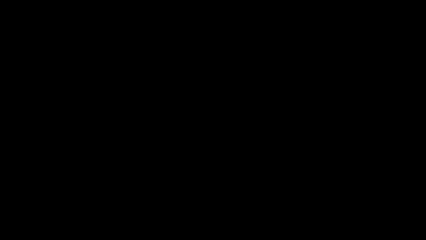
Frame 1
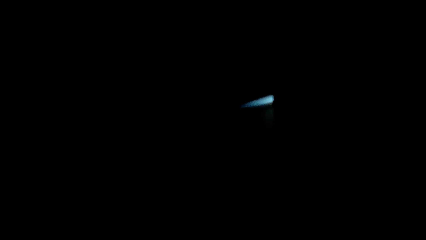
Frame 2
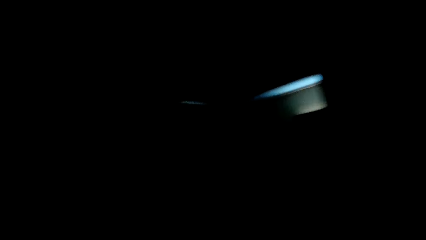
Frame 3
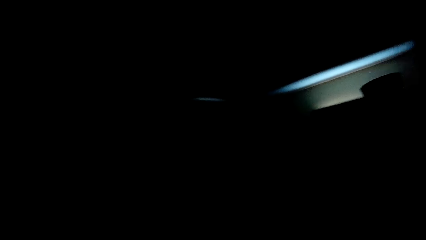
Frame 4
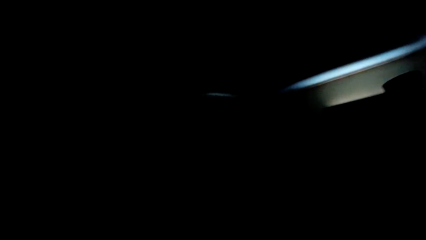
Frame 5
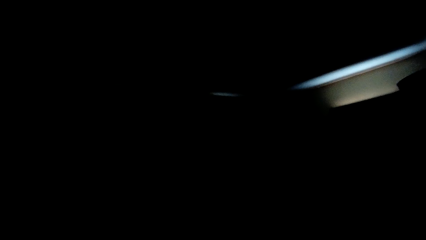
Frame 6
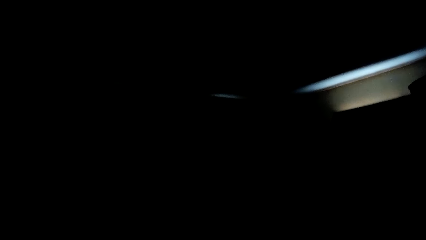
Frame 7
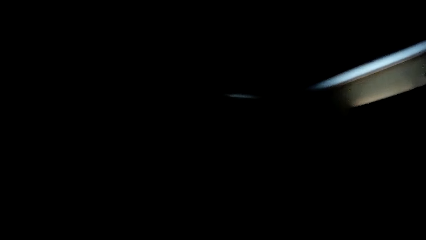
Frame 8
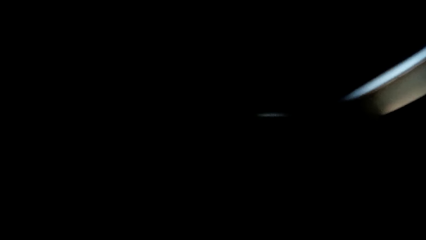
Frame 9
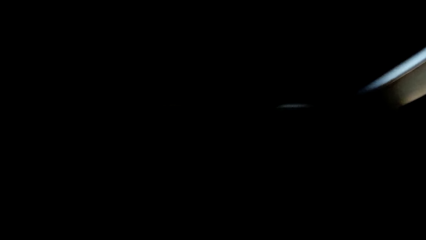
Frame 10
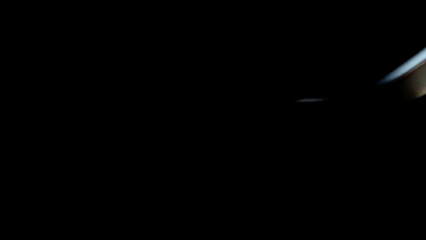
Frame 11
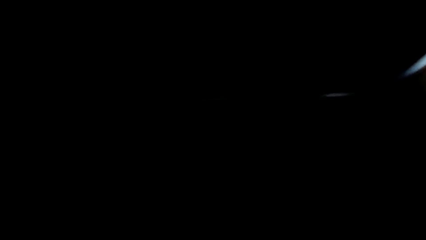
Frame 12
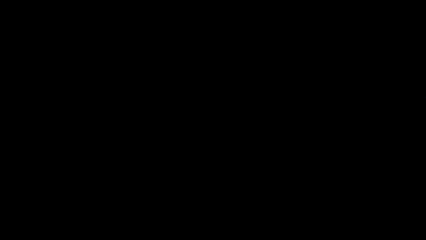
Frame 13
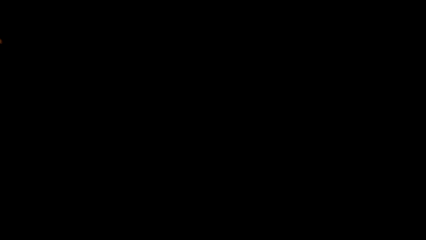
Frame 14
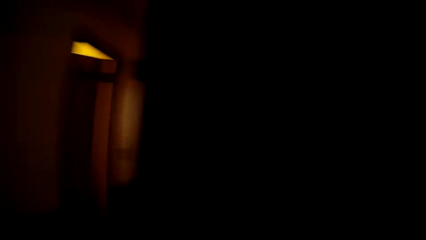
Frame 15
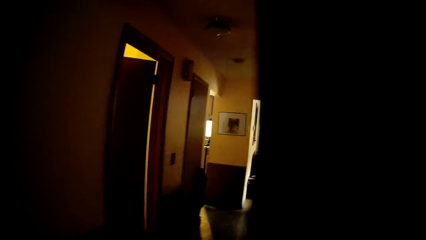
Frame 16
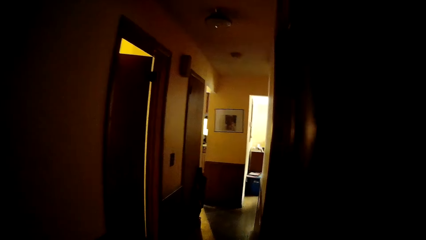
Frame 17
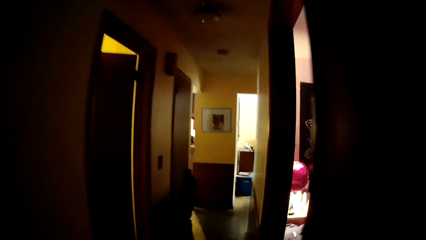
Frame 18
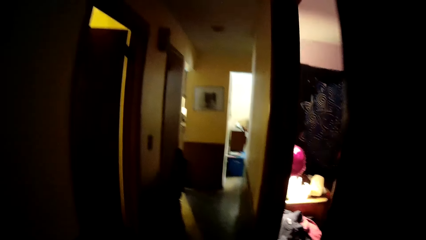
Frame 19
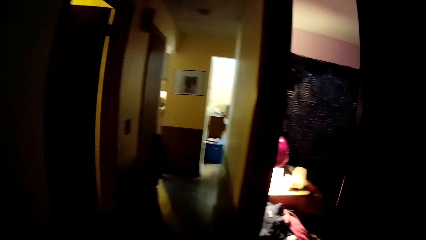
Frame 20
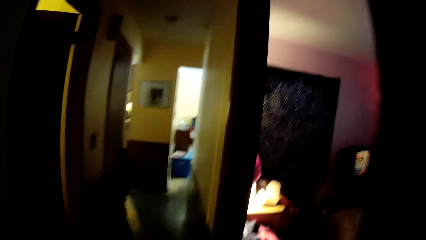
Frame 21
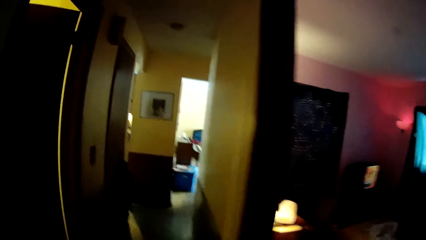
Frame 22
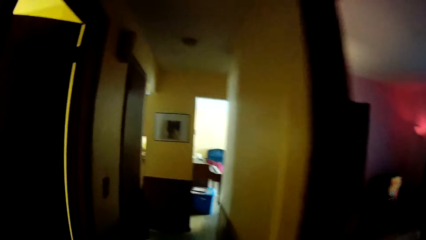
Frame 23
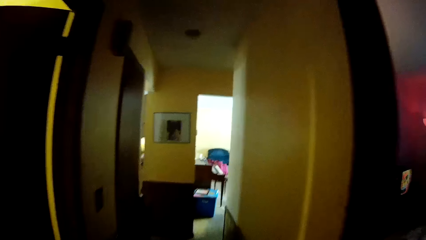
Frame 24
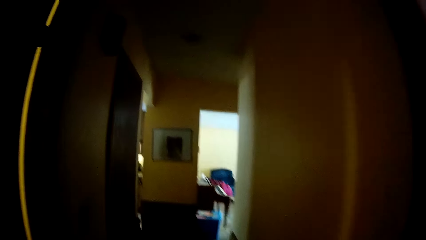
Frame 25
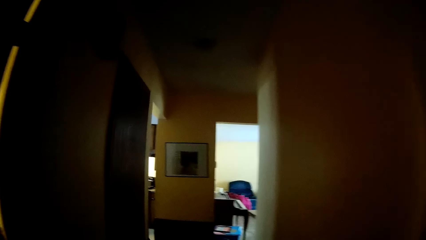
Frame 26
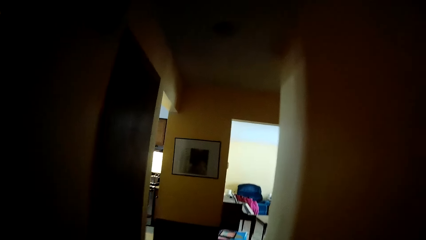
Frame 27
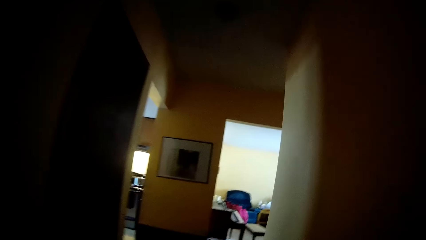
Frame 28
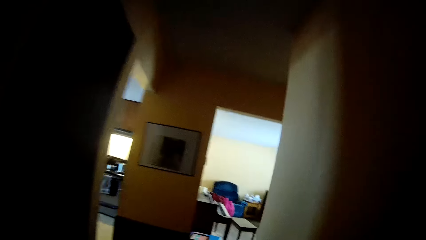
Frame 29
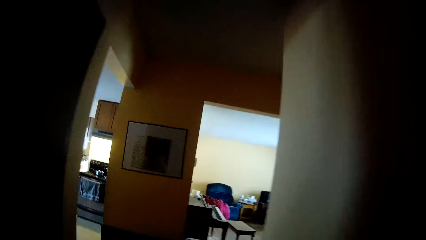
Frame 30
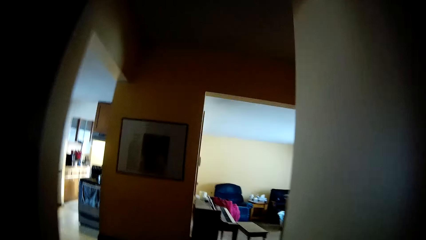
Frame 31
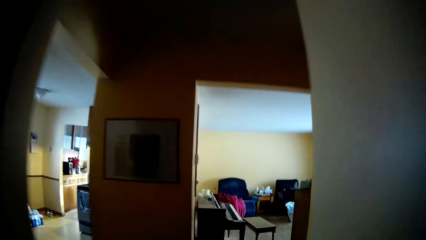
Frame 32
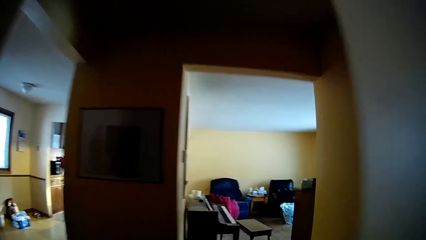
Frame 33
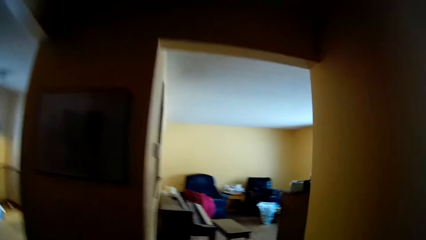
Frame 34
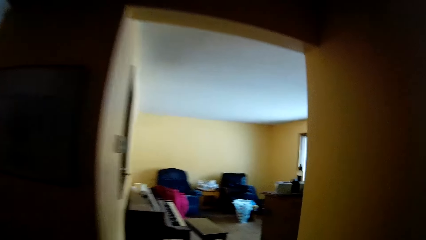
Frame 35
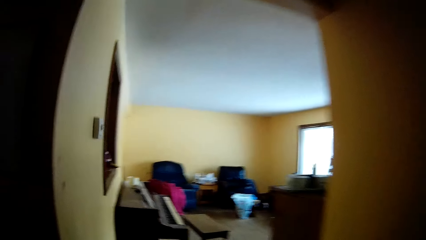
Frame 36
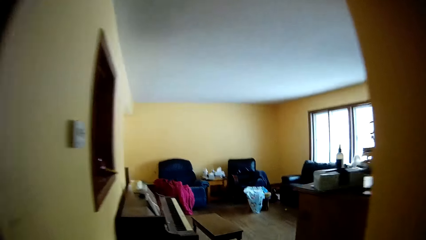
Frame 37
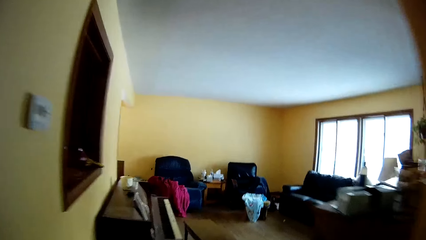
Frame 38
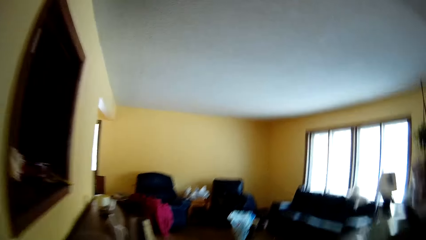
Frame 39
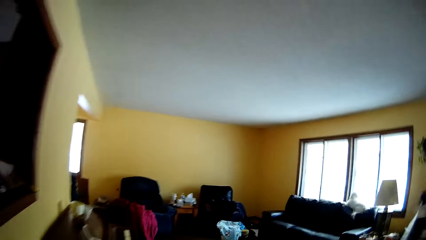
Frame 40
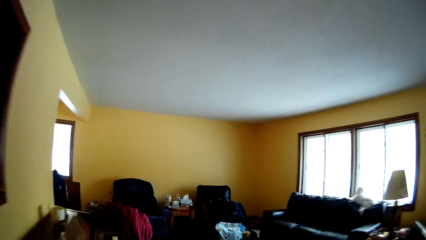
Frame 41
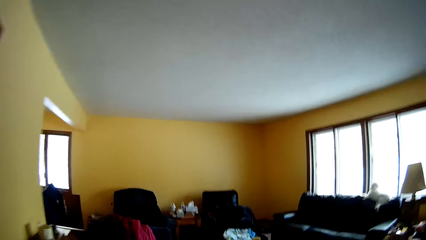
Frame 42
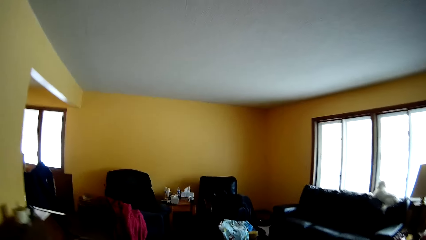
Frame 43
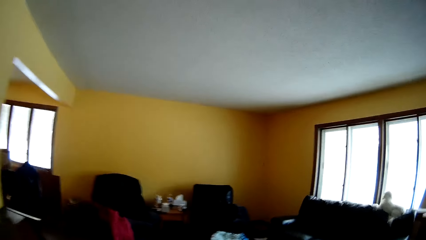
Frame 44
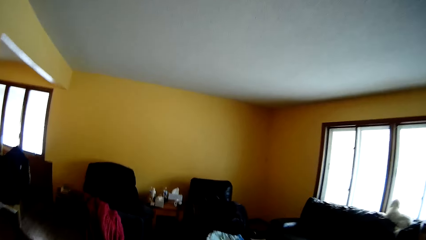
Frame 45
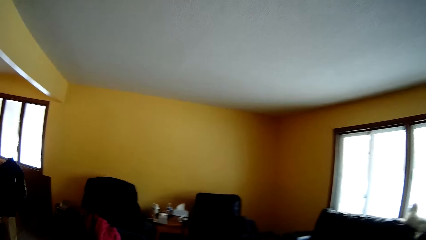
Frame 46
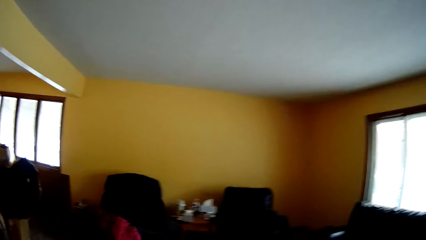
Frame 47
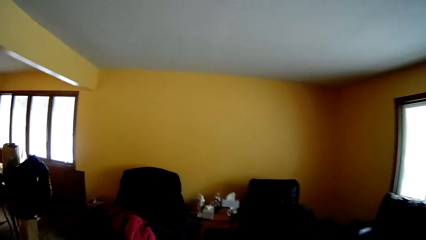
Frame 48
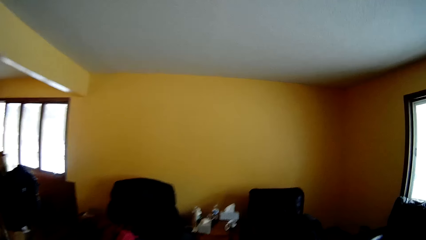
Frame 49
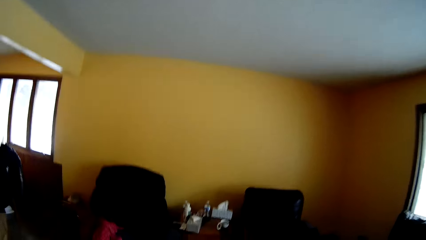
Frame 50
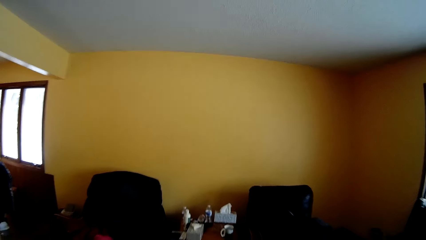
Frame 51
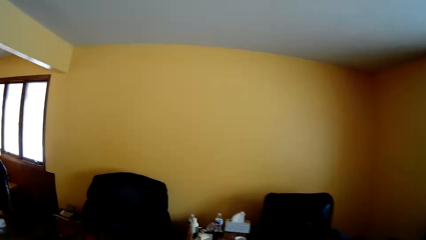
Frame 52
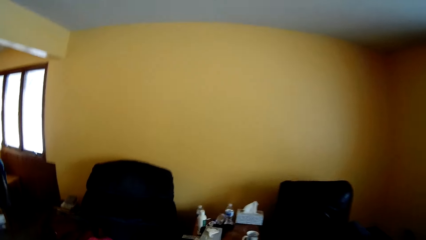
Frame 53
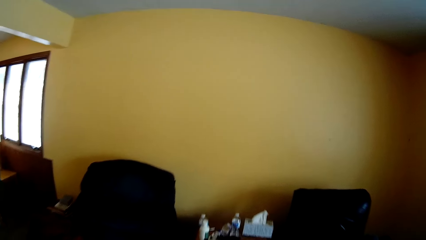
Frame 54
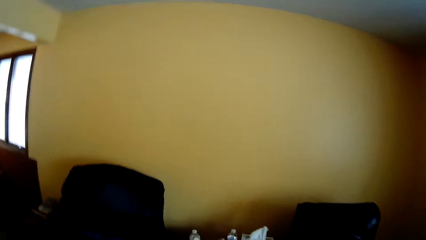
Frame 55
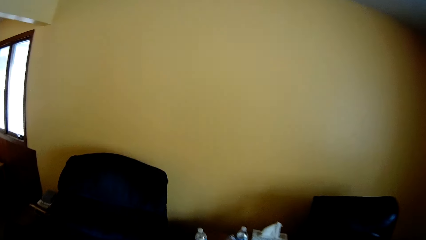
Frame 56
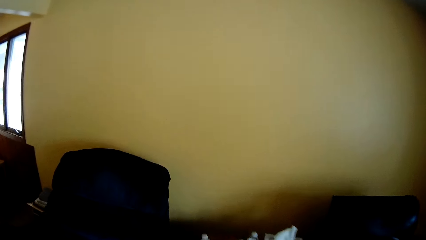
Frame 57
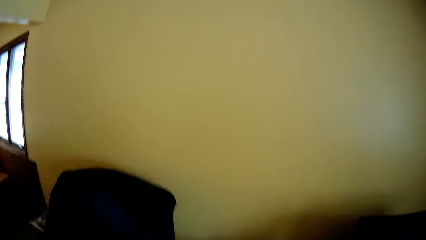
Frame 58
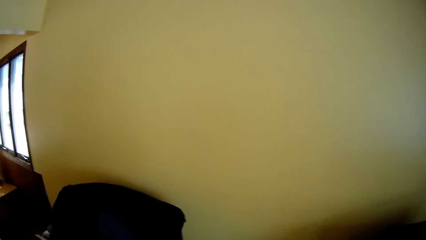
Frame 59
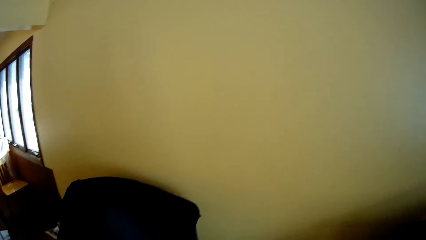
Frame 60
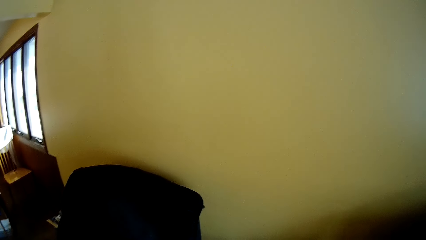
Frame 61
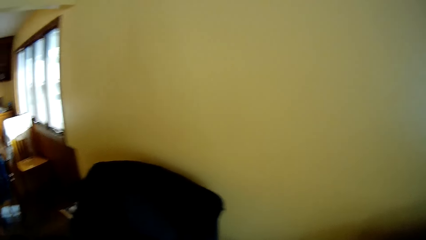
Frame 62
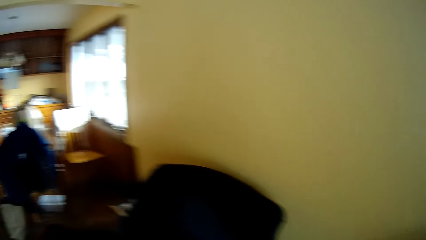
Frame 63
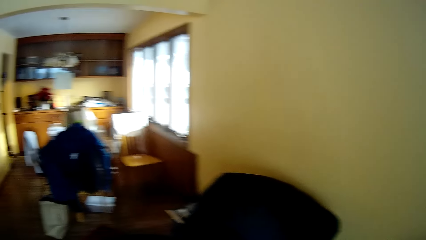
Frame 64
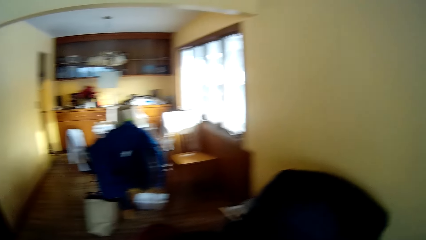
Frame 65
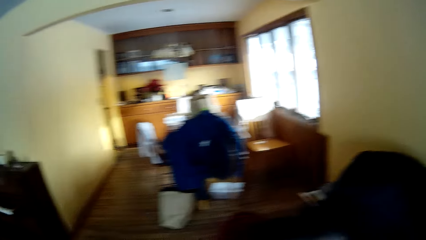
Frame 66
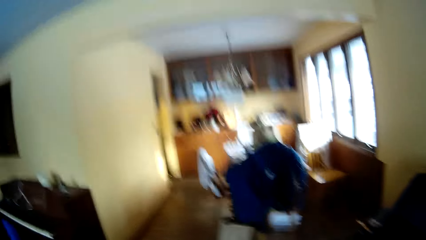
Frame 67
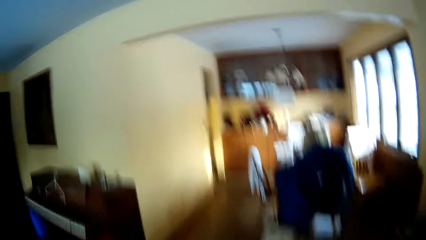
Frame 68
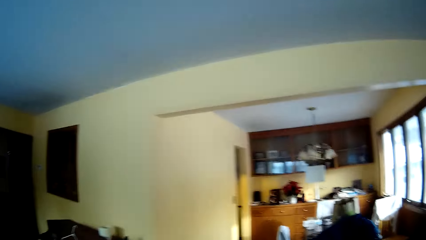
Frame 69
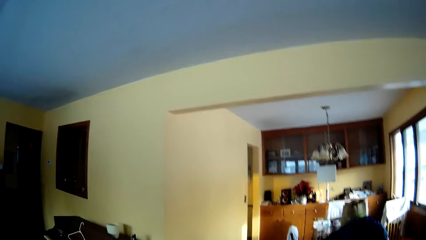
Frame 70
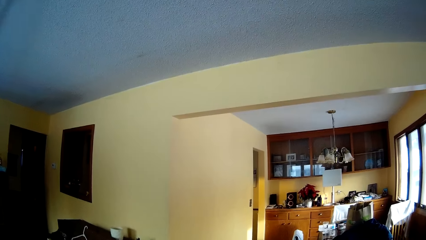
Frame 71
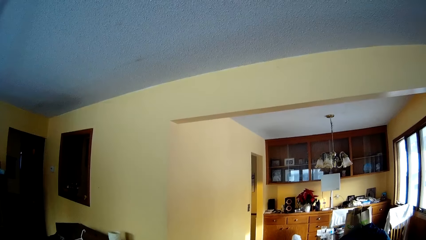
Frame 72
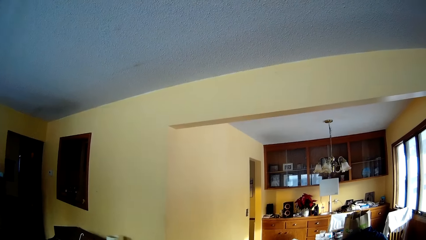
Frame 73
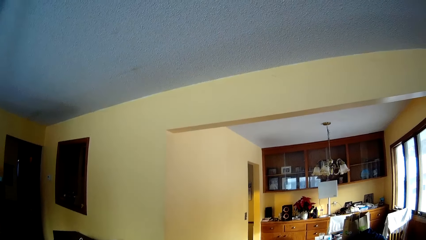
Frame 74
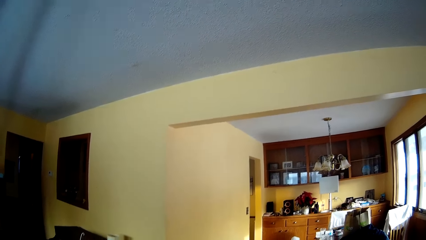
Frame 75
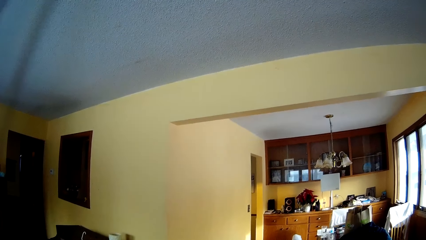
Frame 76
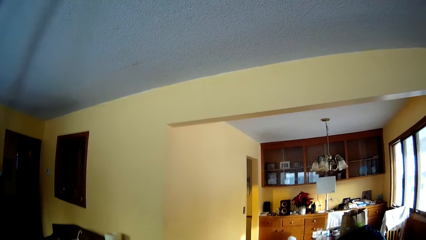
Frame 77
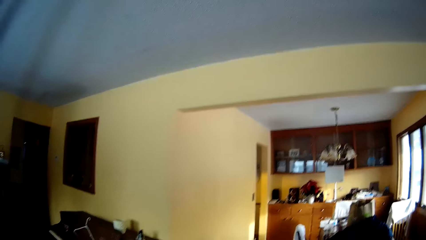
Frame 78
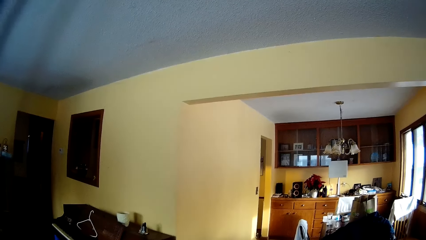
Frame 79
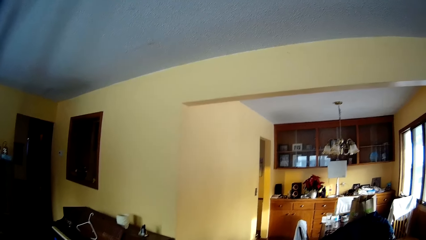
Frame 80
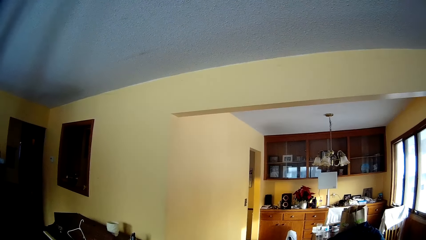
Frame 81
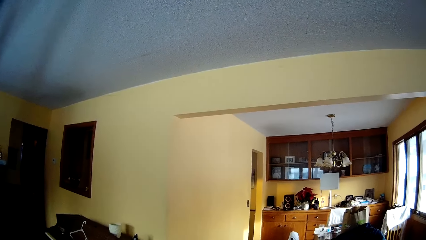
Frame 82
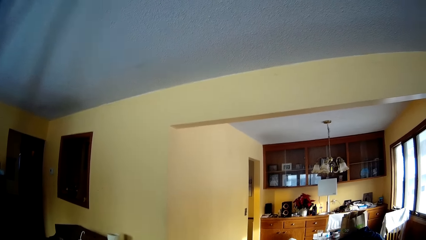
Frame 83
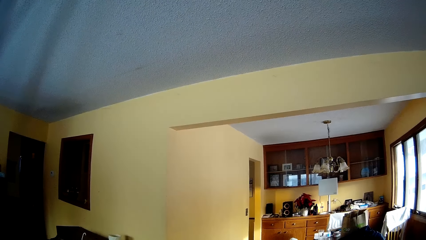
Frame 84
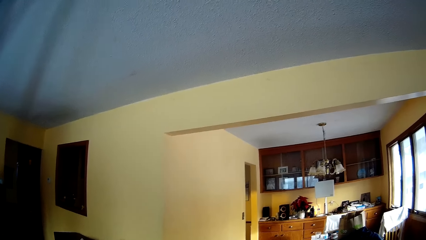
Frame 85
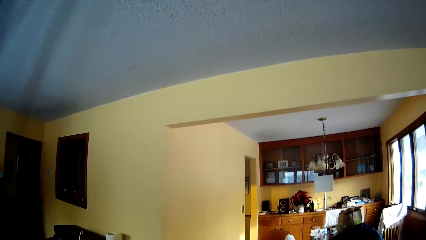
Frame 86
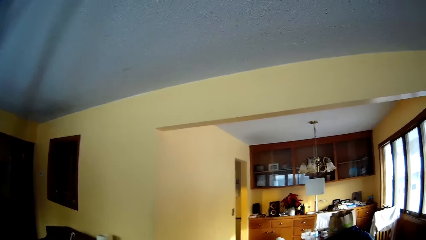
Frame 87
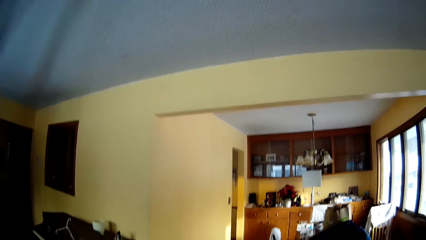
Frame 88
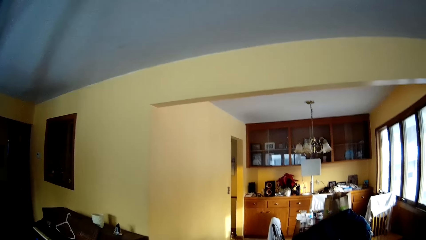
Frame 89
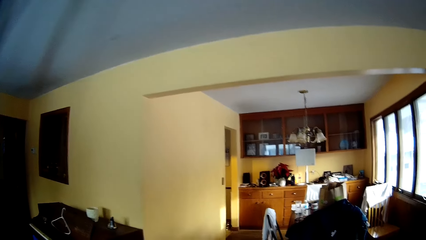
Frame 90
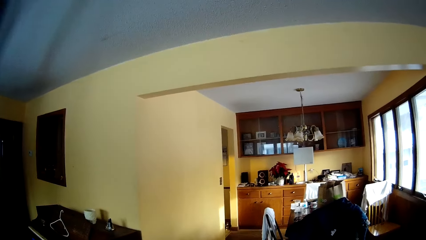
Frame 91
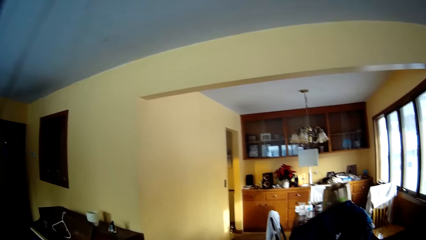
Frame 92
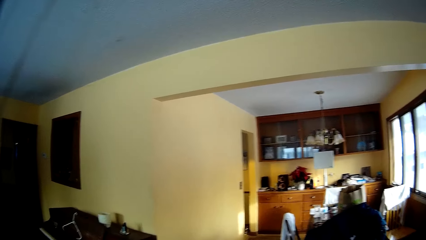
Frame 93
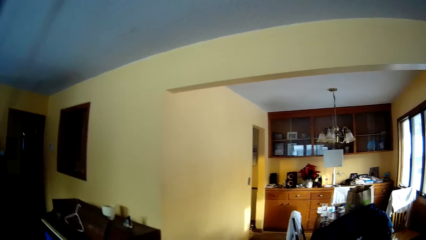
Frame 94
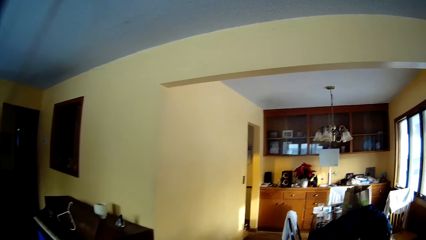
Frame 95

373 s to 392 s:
The camera wearer walks into the sitting room. They turn around the living room.
